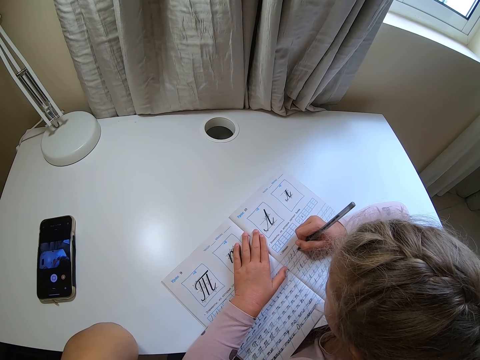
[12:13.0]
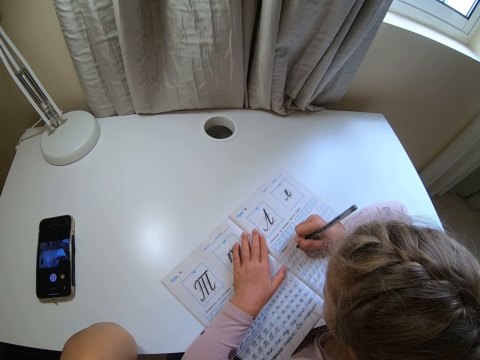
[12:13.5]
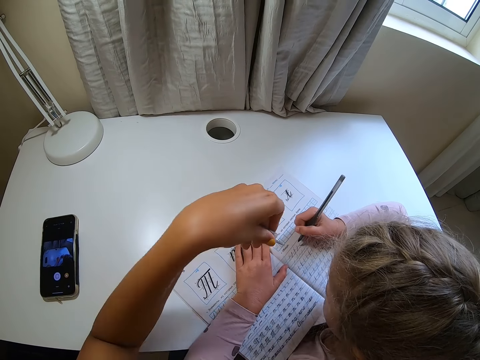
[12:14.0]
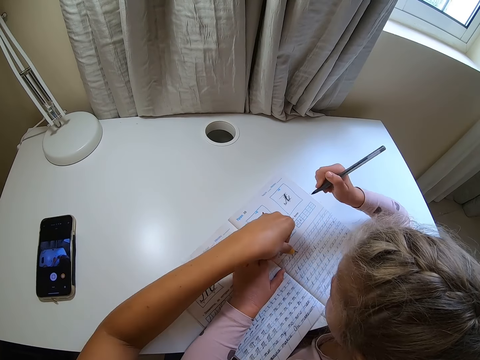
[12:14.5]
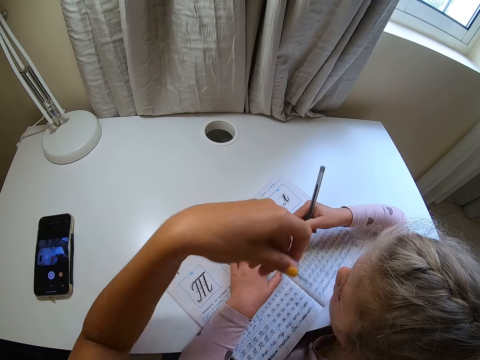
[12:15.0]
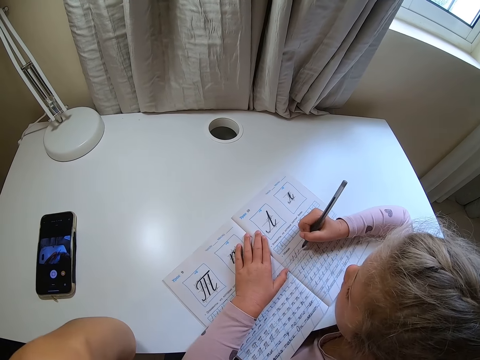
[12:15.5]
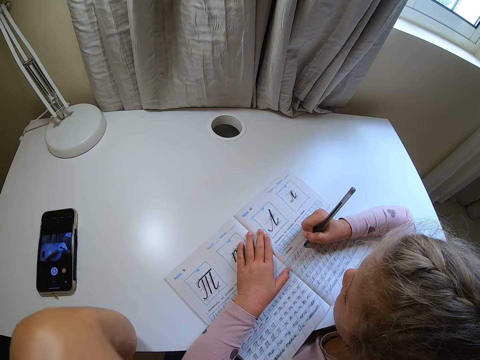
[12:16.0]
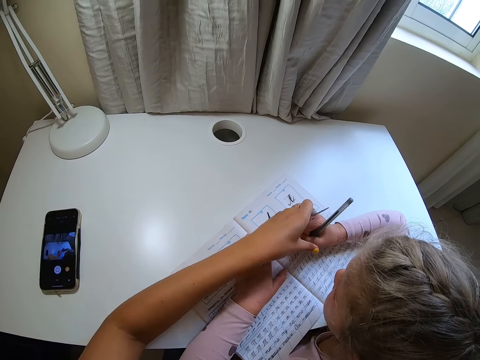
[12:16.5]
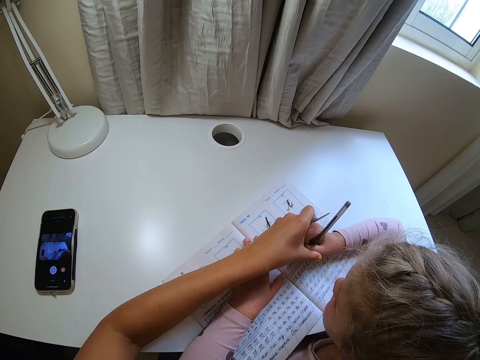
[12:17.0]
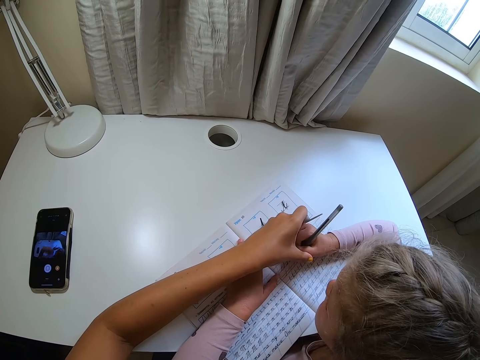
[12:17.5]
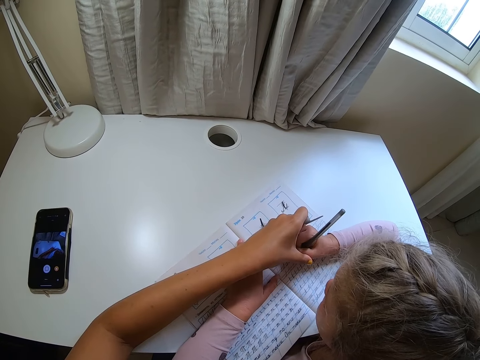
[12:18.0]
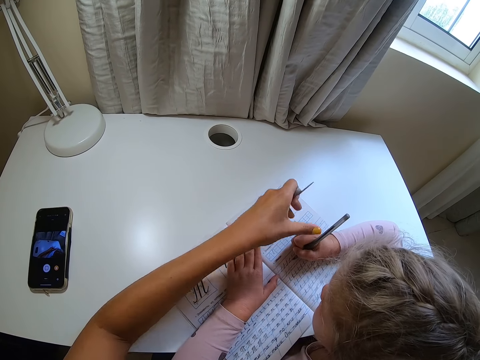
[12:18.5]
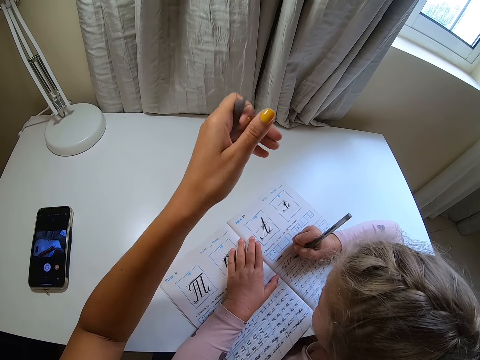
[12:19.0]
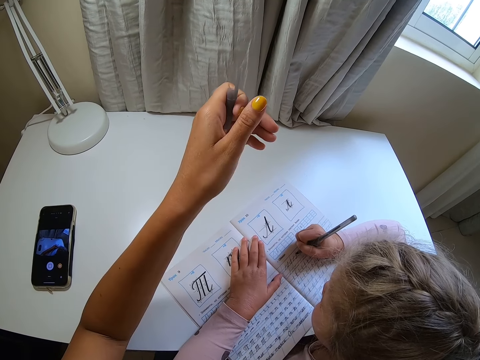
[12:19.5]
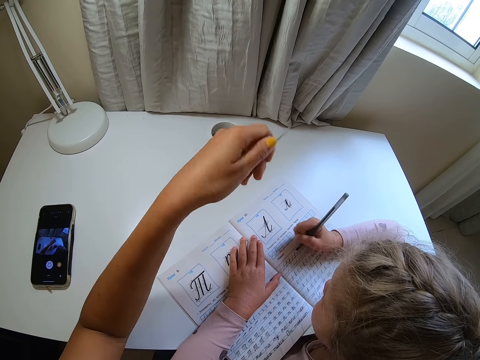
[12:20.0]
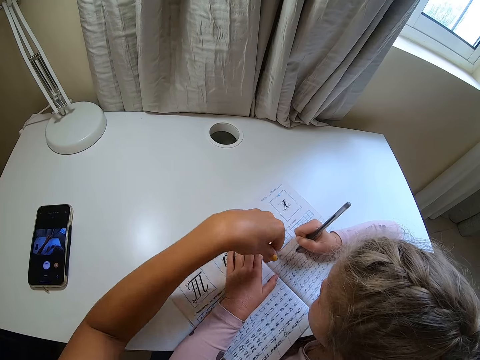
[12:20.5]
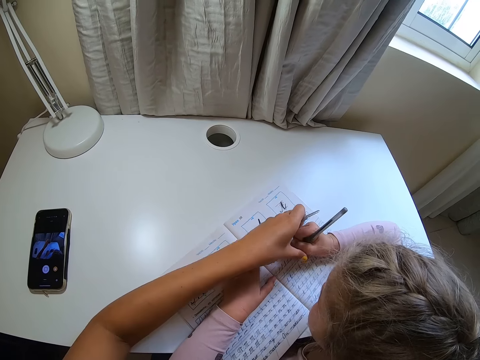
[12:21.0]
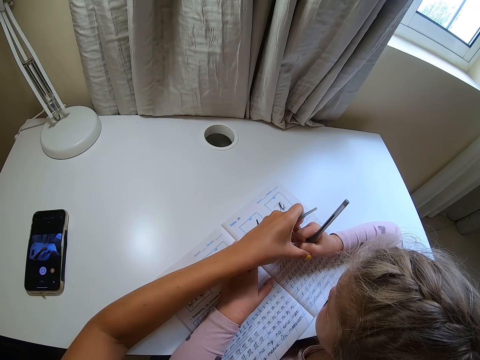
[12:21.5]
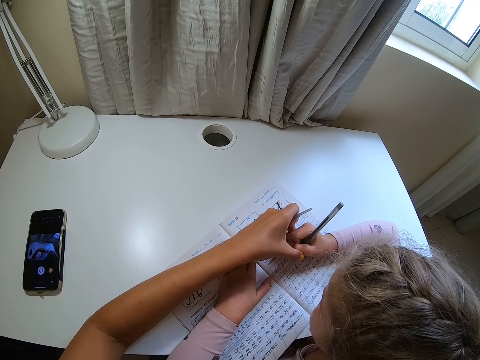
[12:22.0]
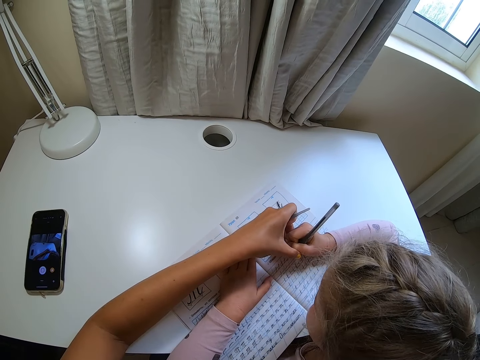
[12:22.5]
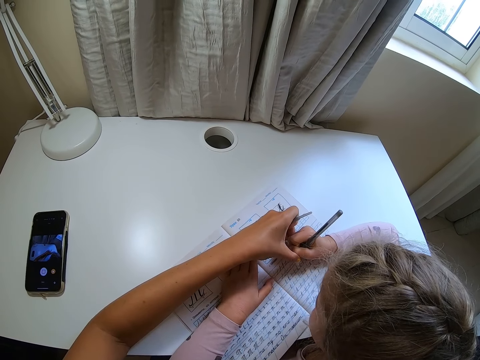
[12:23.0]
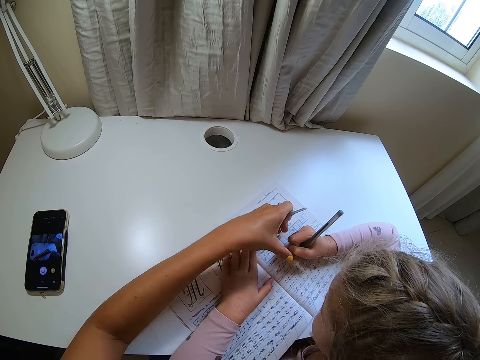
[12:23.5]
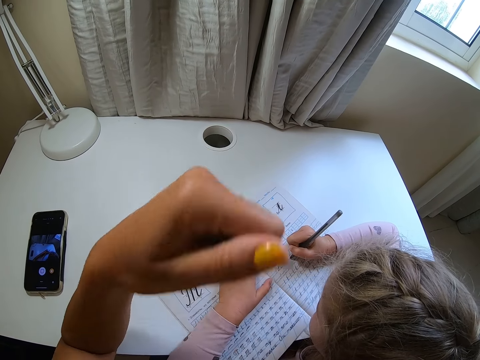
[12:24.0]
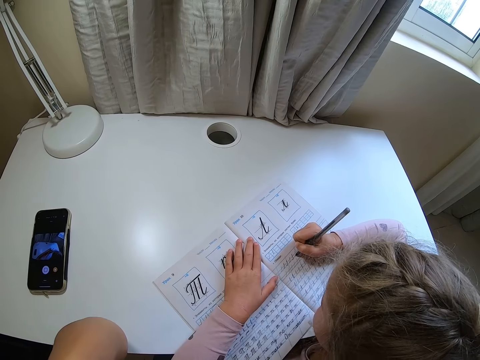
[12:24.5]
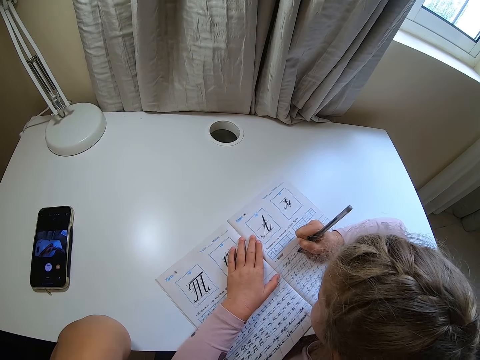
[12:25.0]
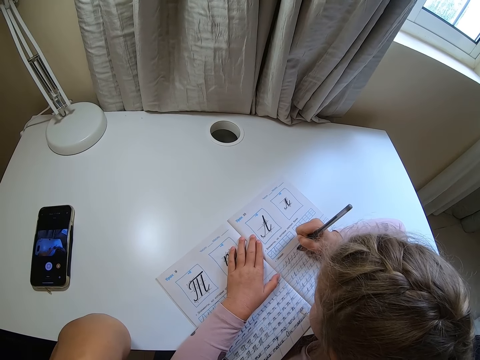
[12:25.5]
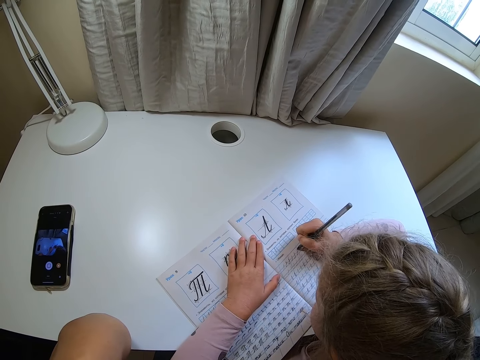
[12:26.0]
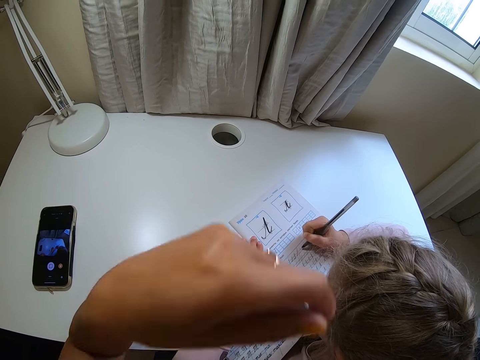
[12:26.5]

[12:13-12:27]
The camera wearer points at the book. A child lifts a pen. The camera wearer moves the hand away. The child writes on the book. The camera wearer holds the child's hand. They lift the hand. They point at the book, hold the child's hand, and move the hand away.

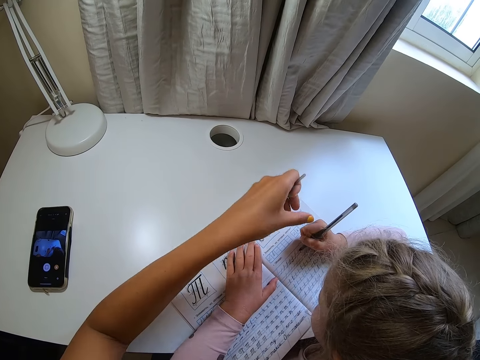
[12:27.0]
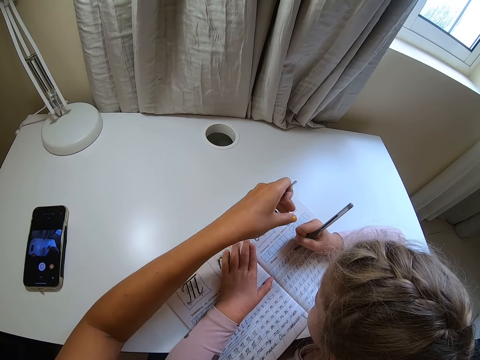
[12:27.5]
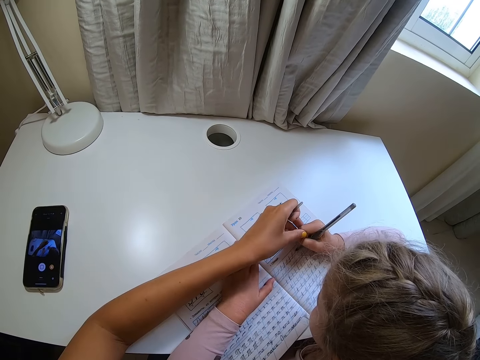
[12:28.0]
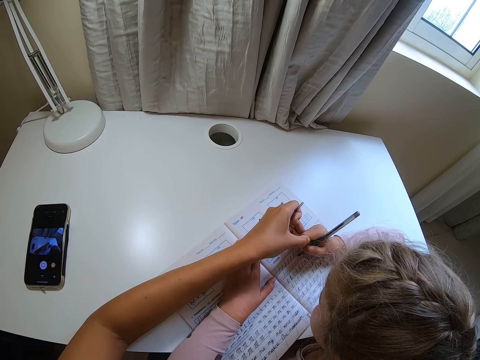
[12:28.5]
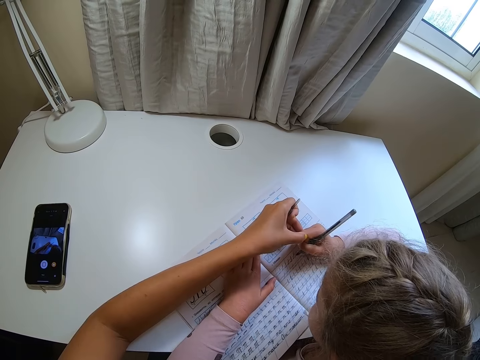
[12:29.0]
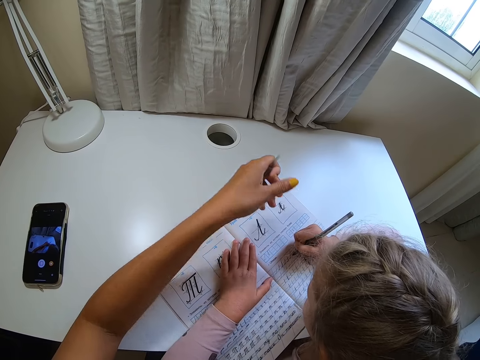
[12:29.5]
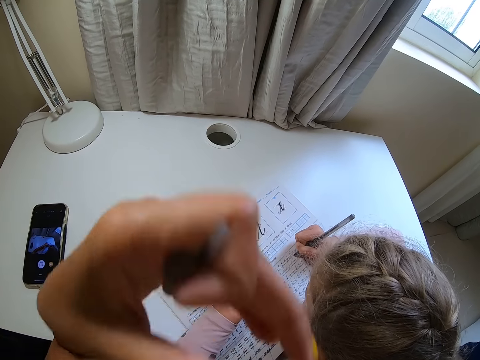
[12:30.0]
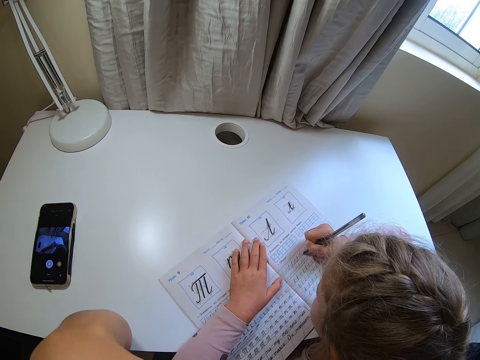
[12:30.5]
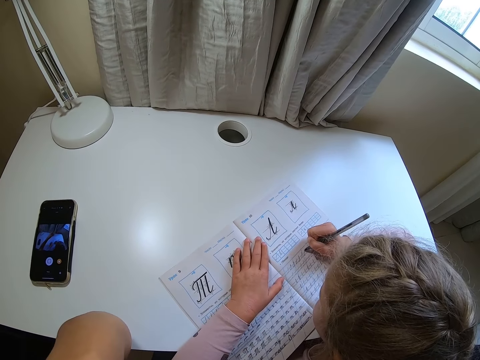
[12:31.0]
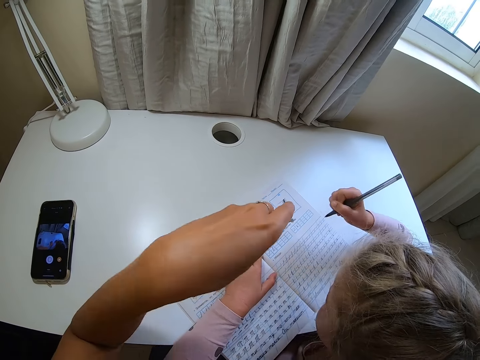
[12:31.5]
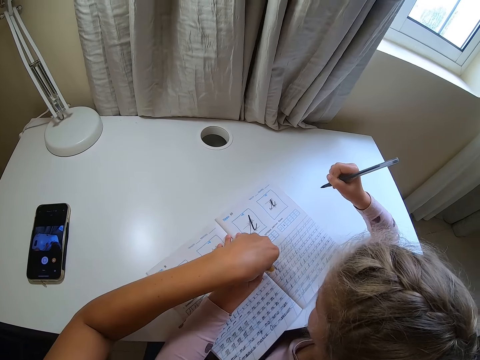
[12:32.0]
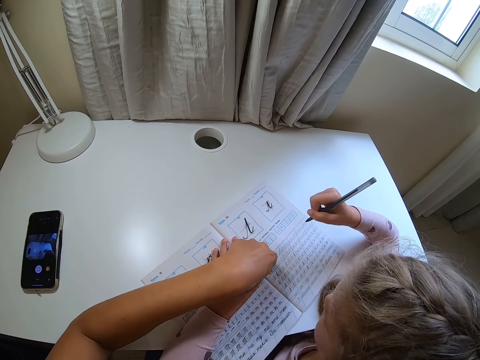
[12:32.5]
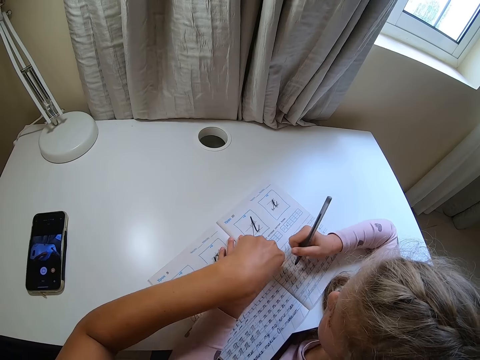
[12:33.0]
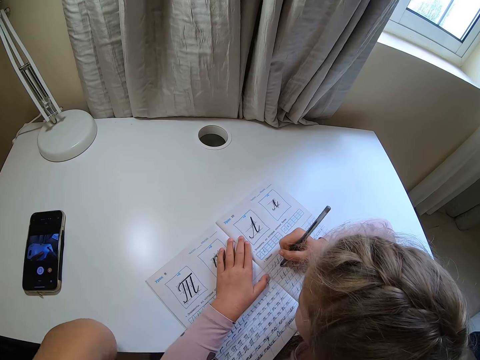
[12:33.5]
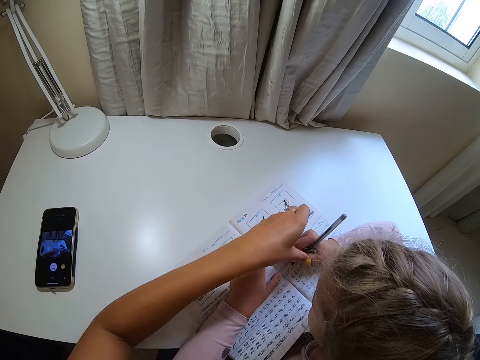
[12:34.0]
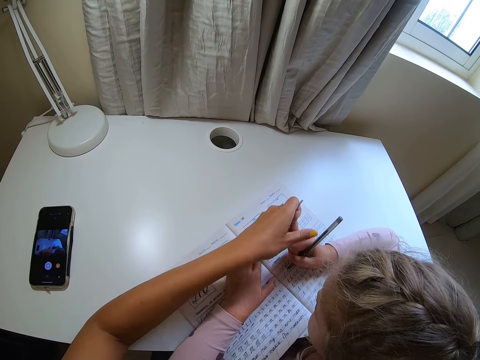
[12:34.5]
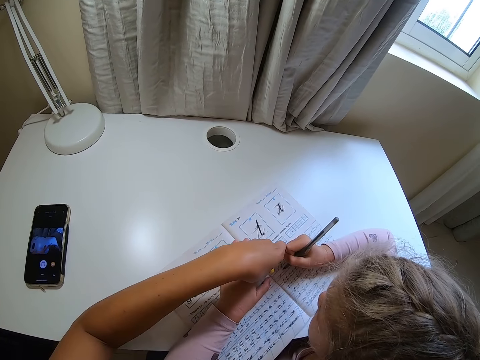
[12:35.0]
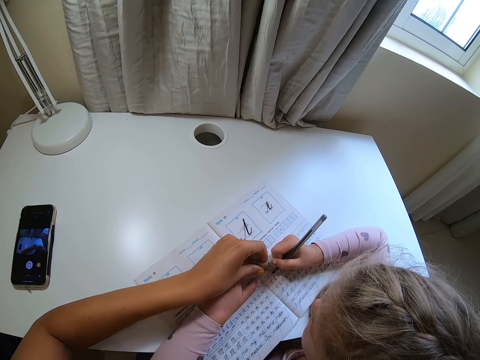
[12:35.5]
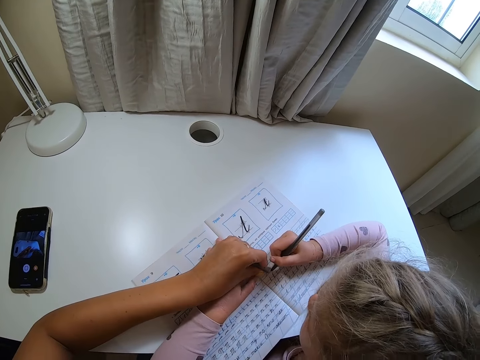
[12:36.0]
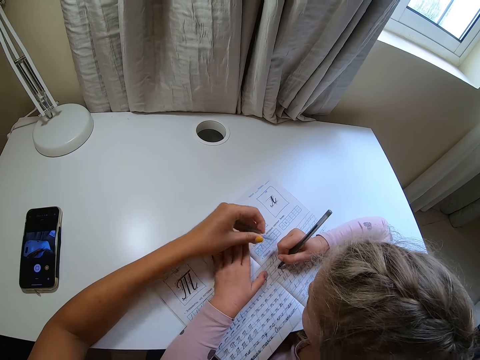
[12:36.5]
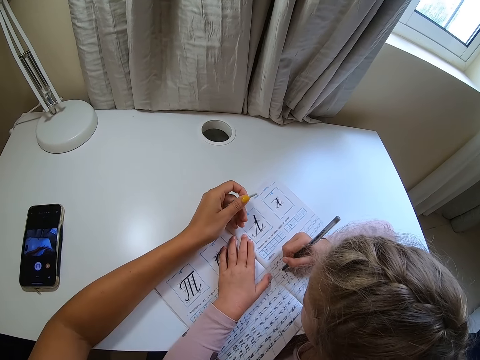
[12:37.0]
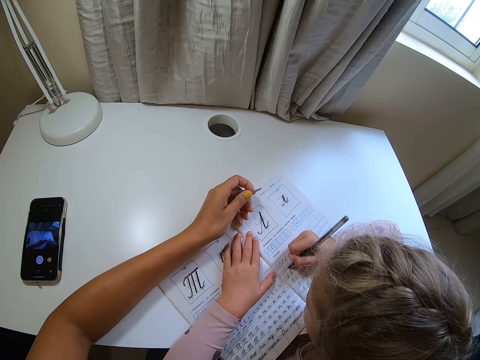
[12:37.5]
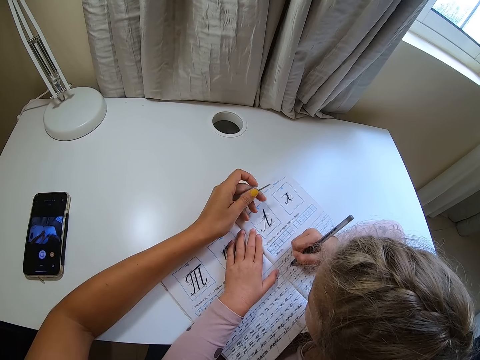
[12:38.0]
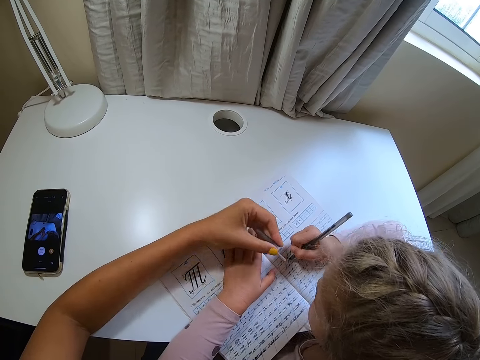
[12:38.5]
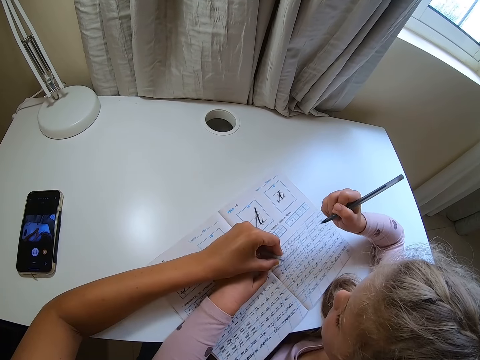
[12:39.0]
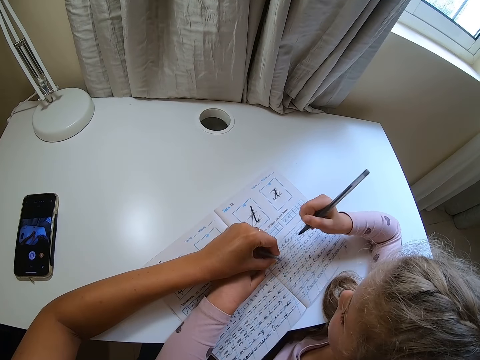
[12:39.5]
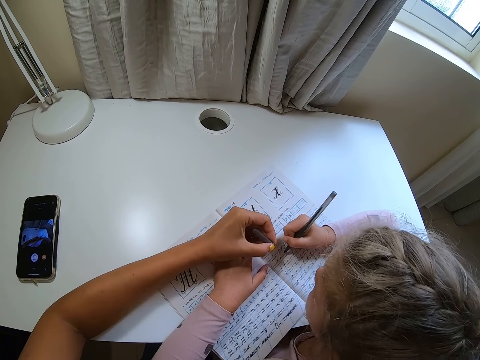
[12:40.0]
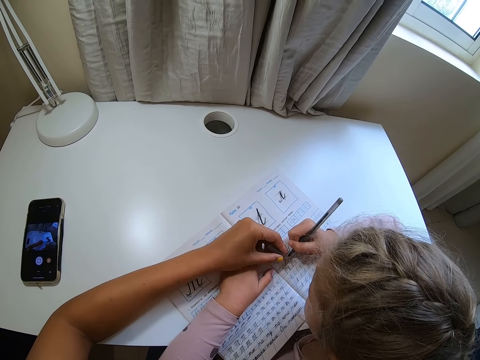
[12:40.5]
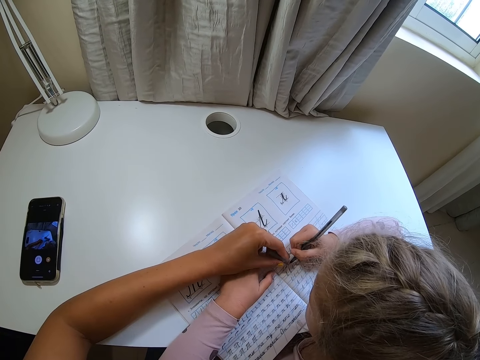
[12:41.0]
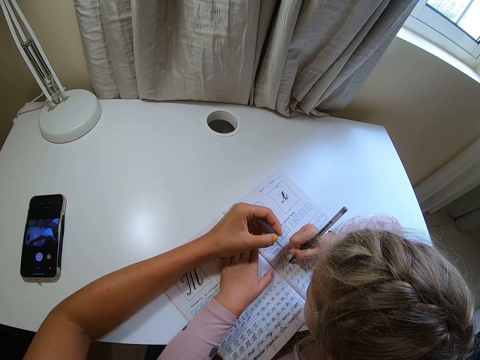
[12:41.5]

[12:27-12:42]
The camera wearer holds a child's hand. They move the hand away. They point at the book. The child lifts a pen. The camera wearer moves the hand away. The child writes on the book. The camera wearer holds the child's hand, points at the child's hand, and moves the hand away. They point at the book. The child lifts the pen. The child writes on the book. The camera wearer points at the book.
